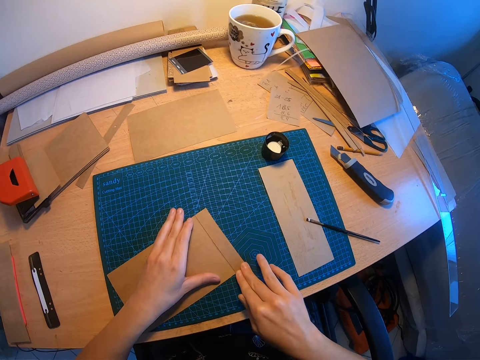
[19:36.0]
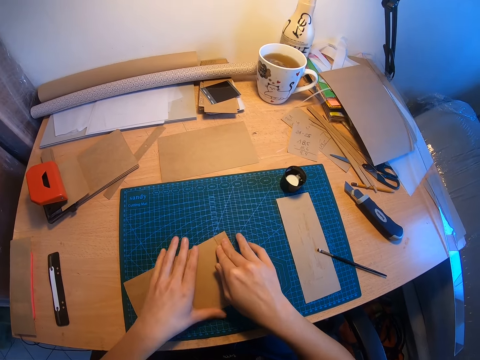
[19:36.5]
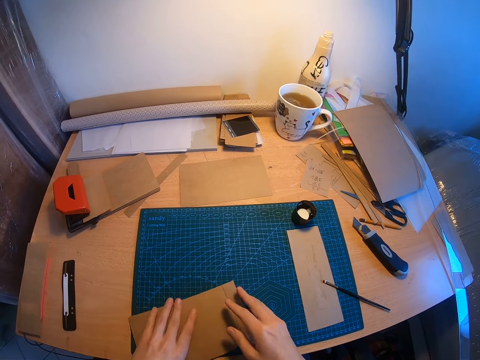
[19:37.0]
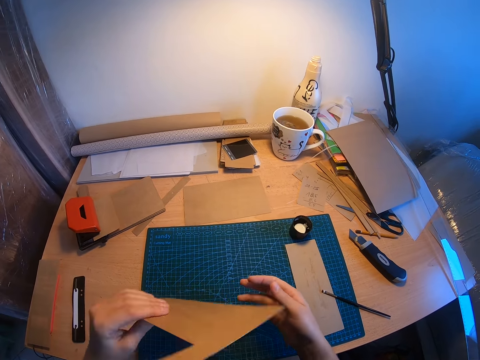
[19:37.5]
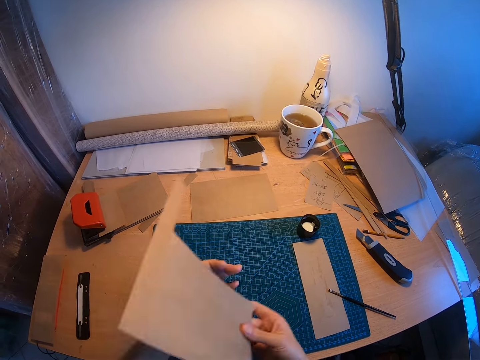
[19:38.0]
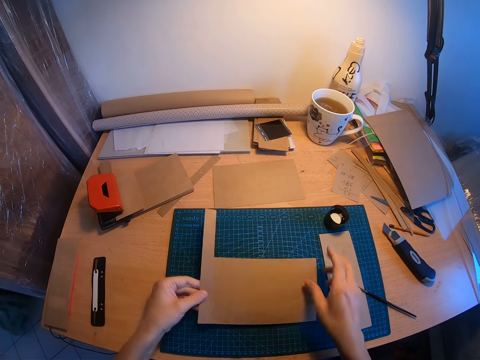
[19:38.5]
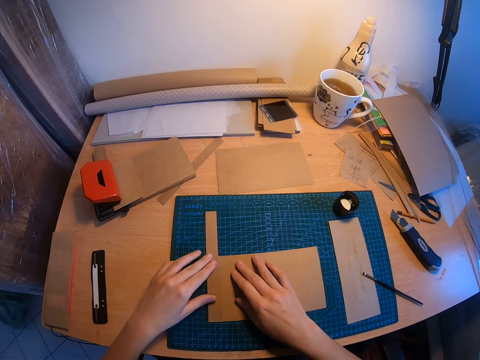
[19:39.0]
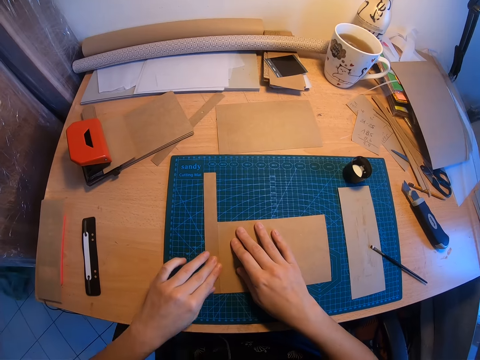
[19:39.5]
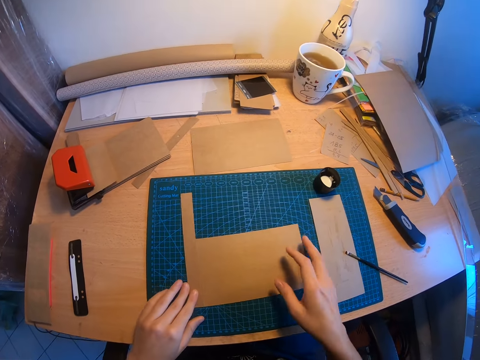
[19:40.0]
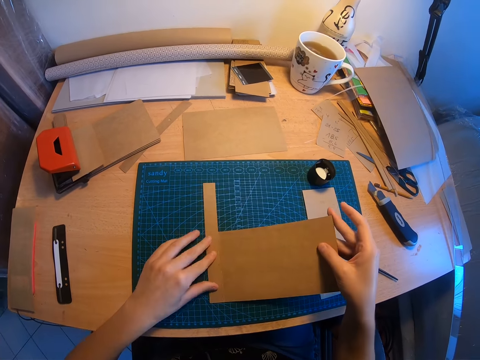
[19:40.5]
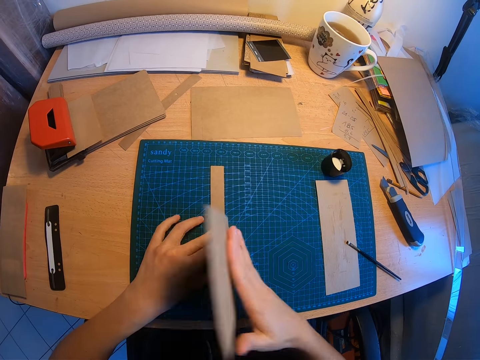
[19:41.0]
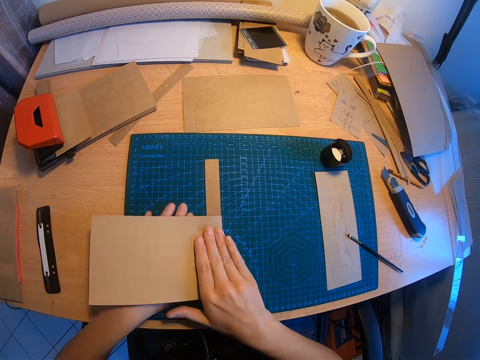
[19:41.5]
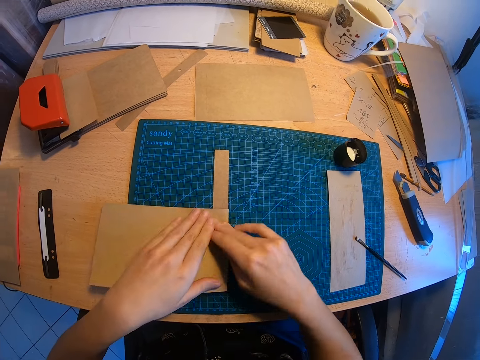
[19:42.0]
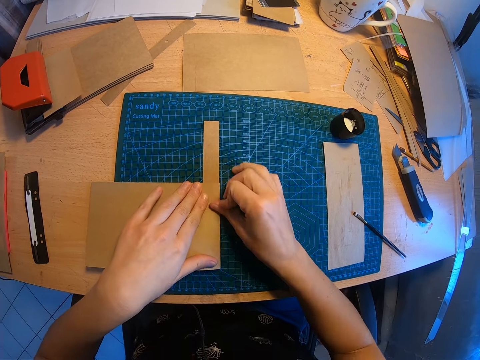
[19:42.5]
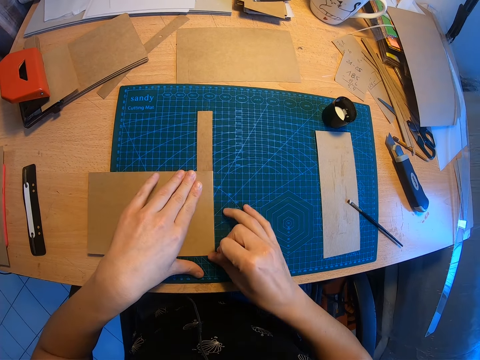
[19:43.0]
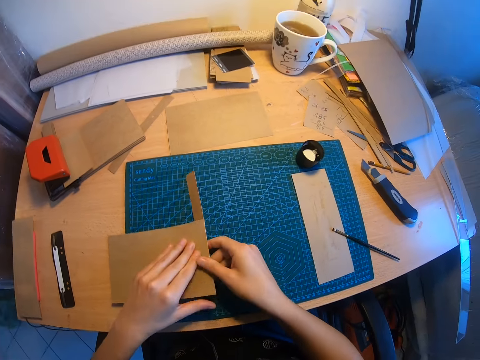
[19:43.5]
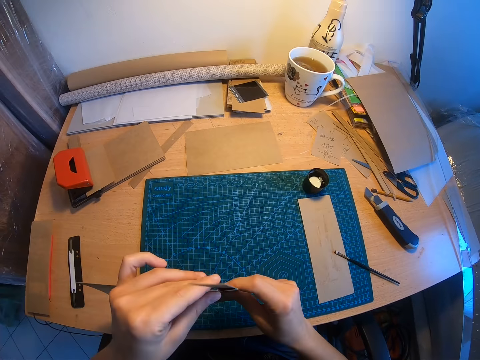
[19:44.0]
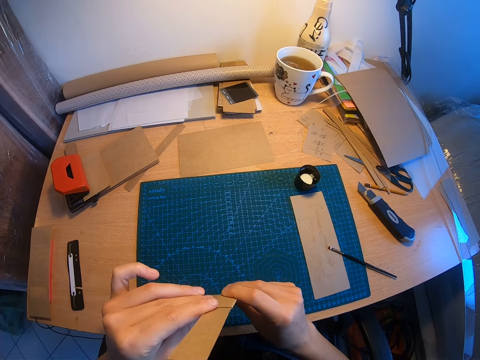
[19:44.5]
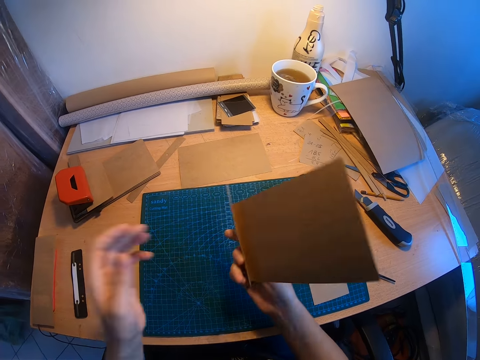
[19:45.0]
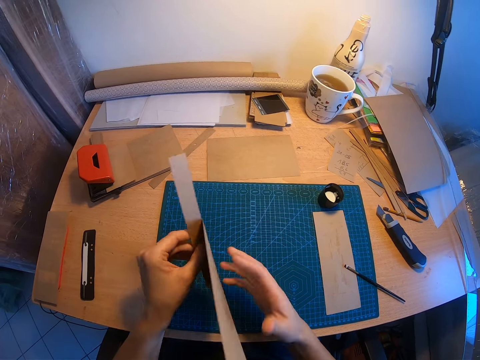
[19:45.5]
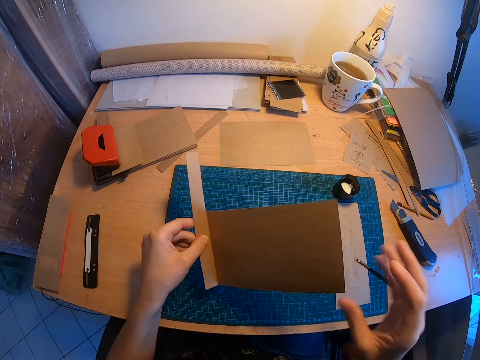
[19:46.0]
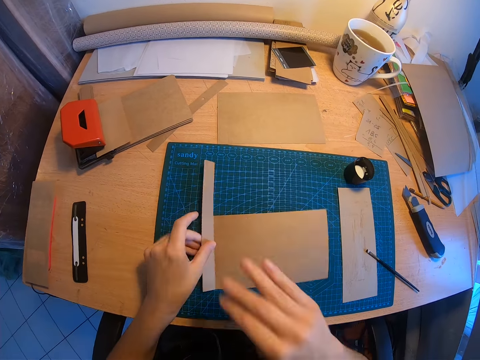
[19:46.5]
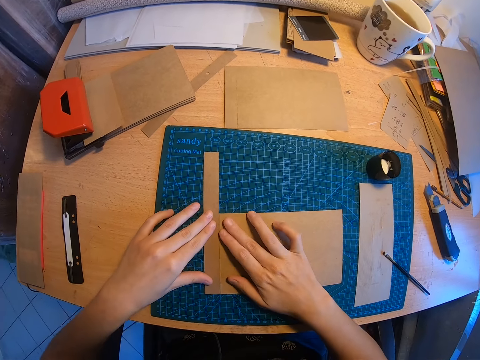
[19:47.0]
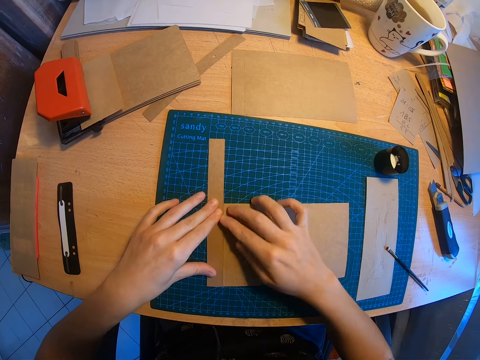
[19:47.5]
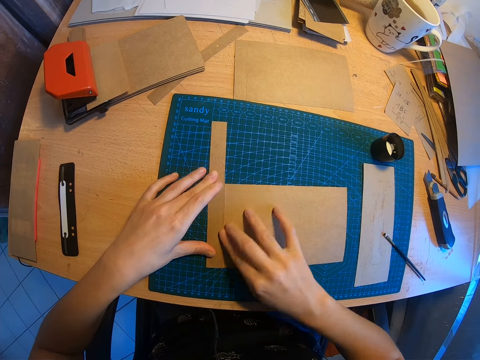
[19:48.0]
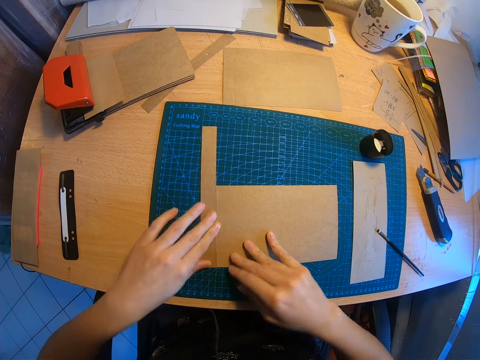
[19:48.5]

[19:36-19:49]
The camera wearer picks up the piece of brown paper. They rotate the manila paper. They drop the piece of brown paper. They smoothen the edge of the piece of brown paper. They thumb down the manila paper. They fold the piece of brown paper. They straighten the manila paper. They pick up the piece of brown paper. They hold the manila paper. They turn the piece of brown paper. They unfold the manila paper. They rest the manila paper on the work table. They smoothen the edge of the piece of brown paper. They press down the manila paper. They pick up the piece of brown paper.

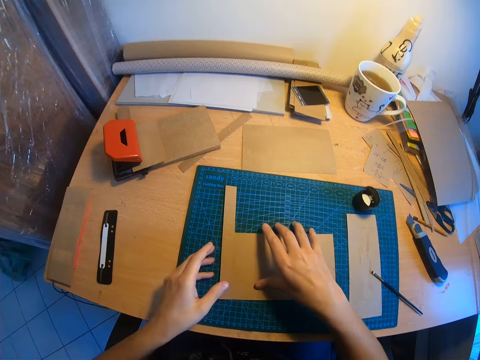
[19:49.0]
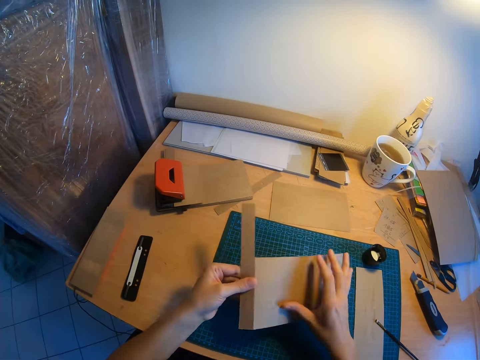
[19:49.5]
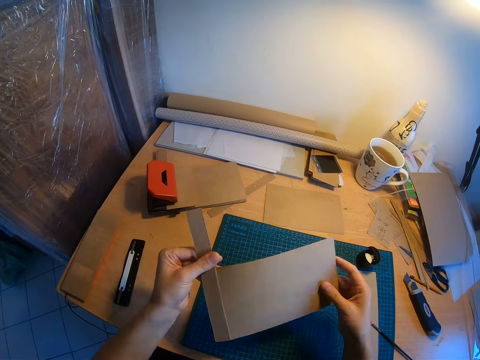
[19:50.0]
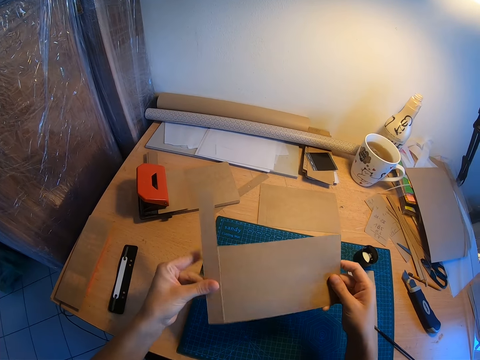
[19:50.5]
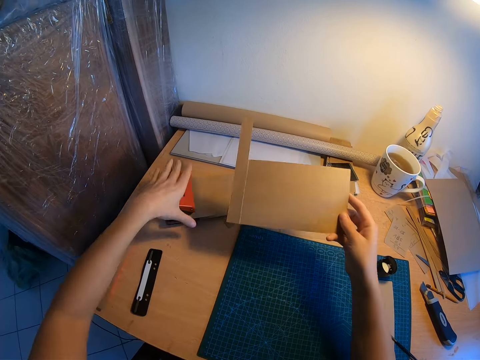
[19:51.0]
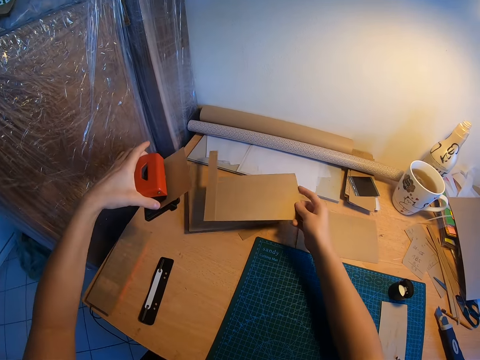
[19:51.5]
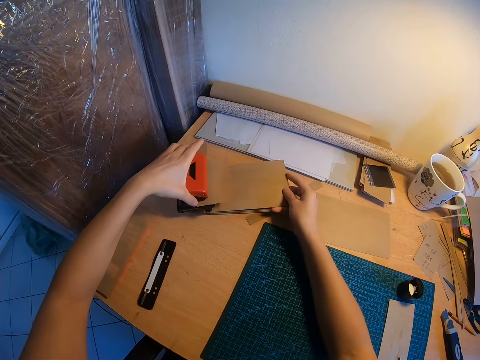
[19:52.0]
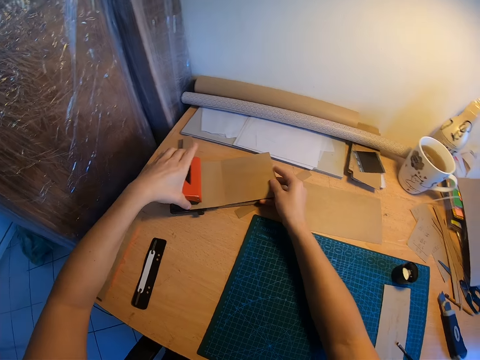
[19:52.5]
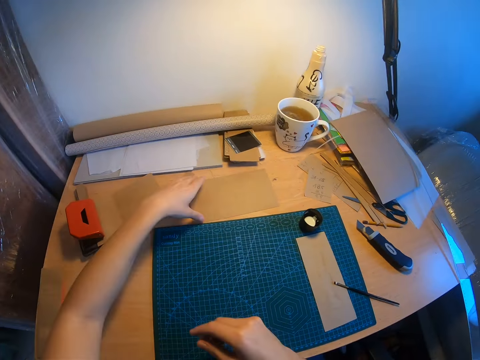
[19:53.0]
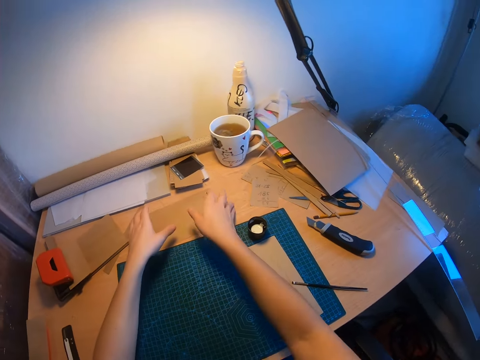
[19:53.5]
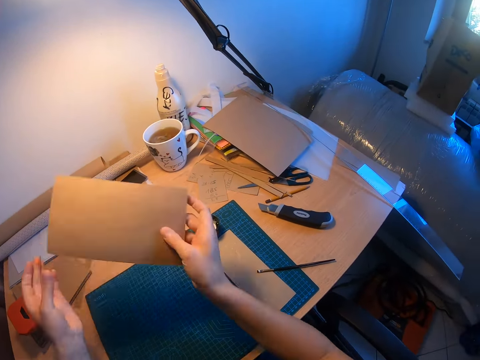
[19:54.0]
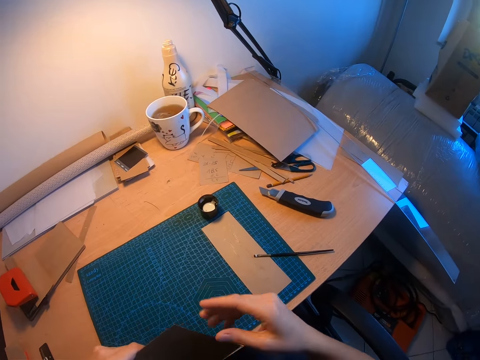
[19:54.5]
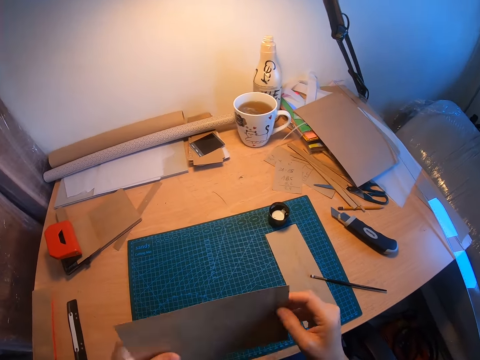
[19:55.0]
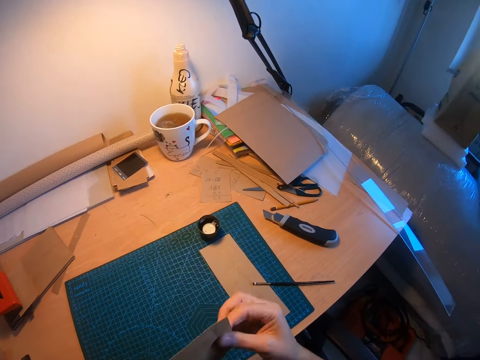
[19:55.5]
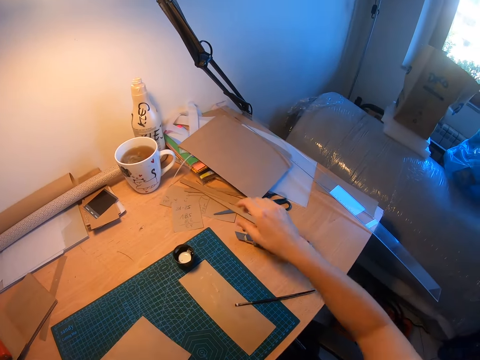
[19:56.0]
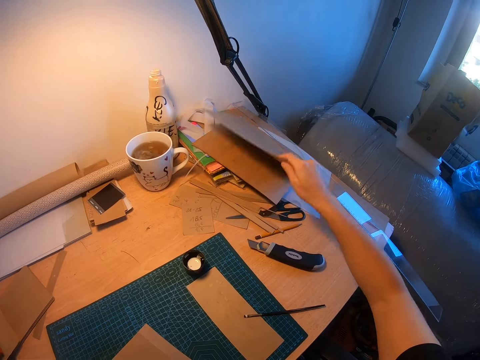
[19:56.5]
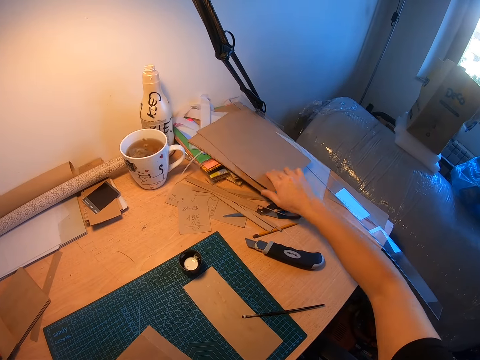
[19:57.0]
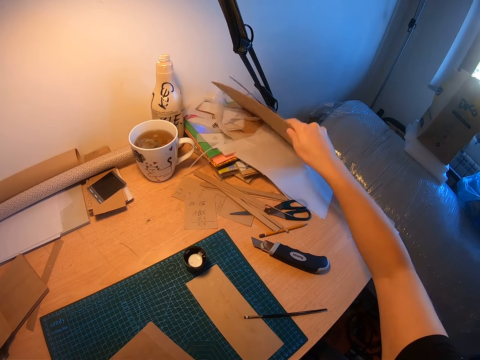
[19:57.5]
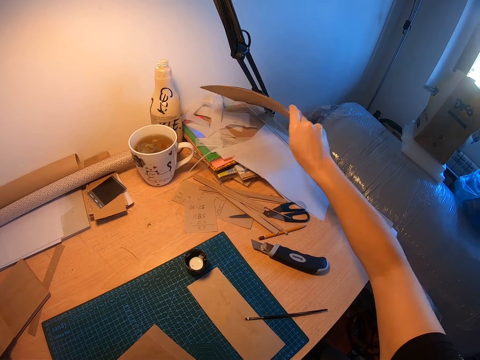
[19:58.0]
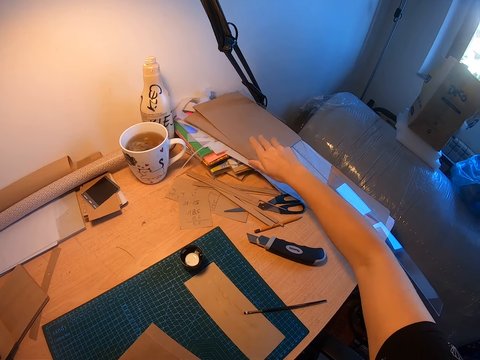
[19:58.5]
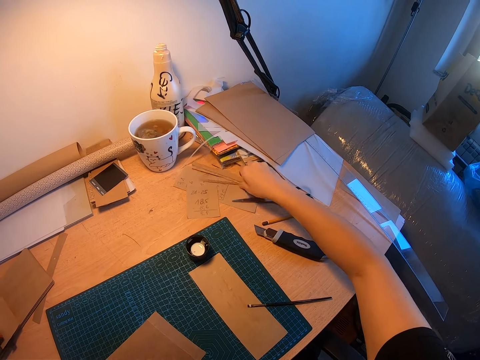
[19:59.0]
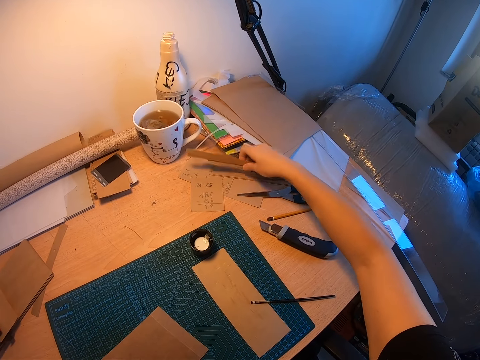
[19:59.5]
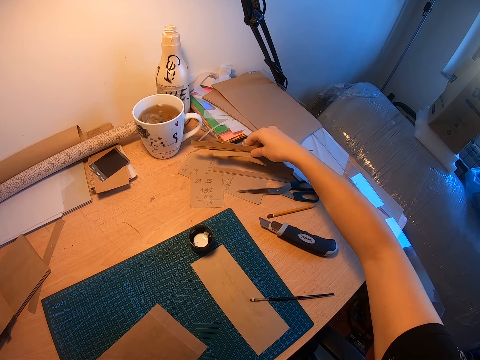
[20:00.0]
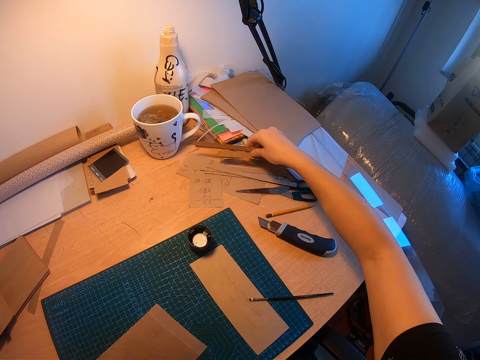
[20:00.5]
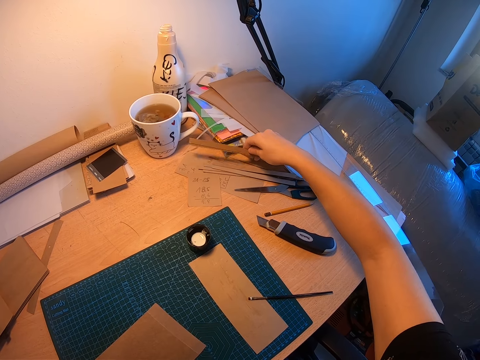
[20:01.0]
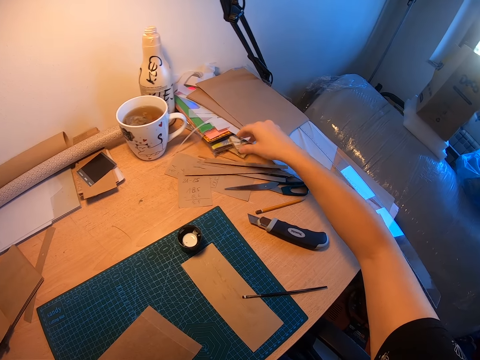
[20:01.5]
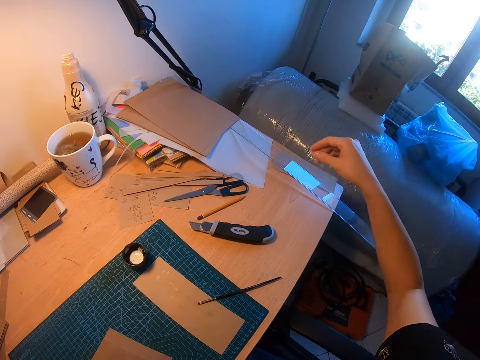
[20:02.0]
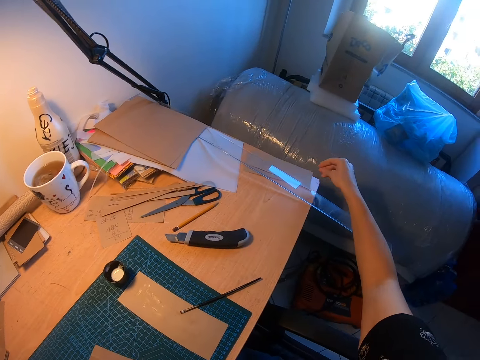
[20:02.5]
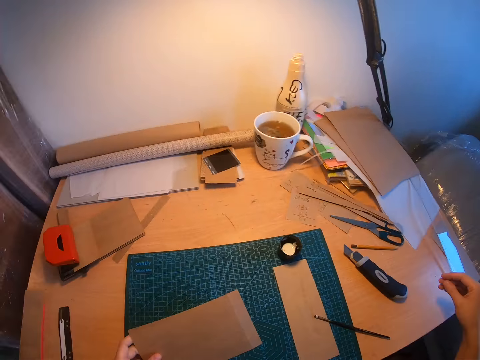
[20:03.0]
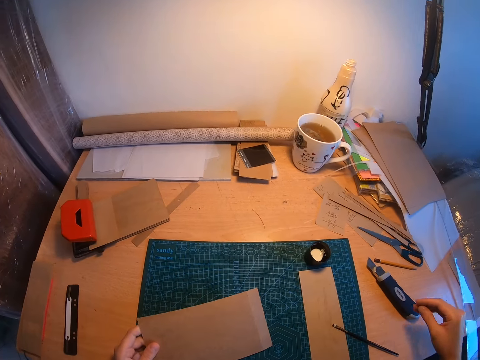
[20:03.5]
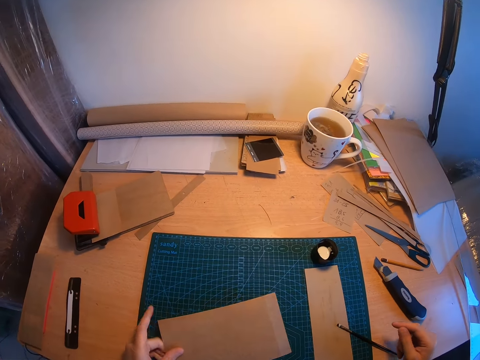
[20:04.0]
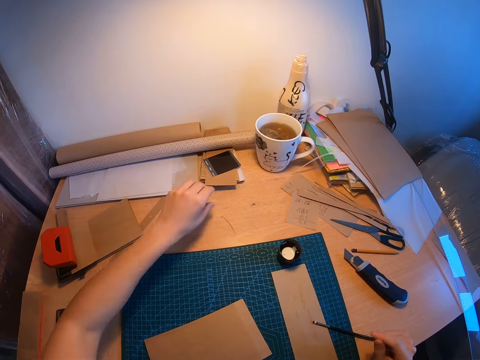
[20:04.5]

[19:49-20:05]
The camera wearer grabs the manila paper. She smoothens the edge of the piece of brown paper. She fixes the manila paper. She picks up the orange metal paper punch from some brown papers with her left hand. She places the piece of brown paper on top of the brown papers. She places the paper punch on the brown papers. She picks up a big piece of brown paper from the desk and bends the big piece of brown paper. She raises the envelopes on the edge of the desk with her right hand. She lowers the manila paper and grabs all the manila paper. She drops the envelopes on the edge of the desk with her right hand. She checks through the small pieces of brown paper with her right hand. She grasps a piece of manila paper and drops the pieces of manila paper. She looks around the table. She touches a brown piece of paper with her left hand.
